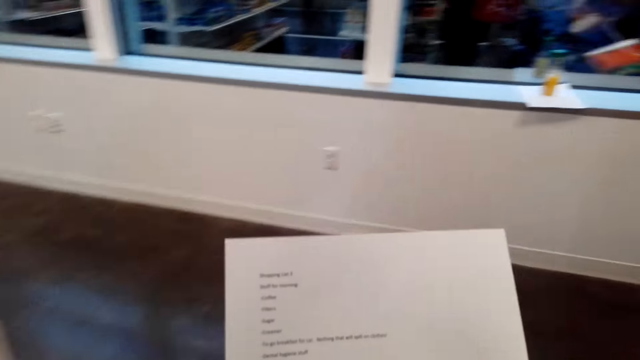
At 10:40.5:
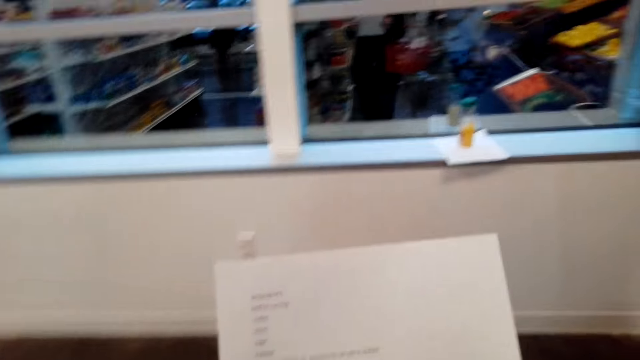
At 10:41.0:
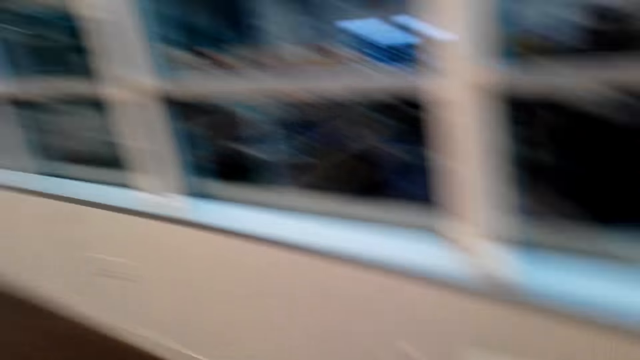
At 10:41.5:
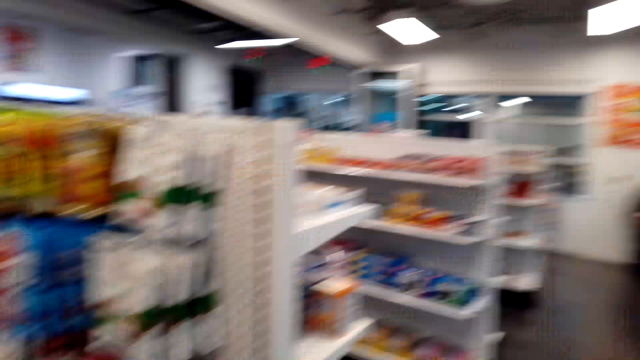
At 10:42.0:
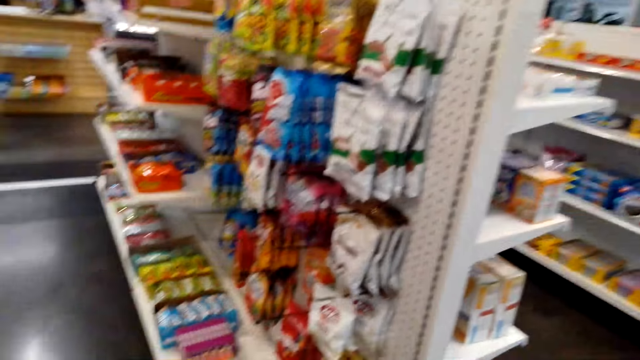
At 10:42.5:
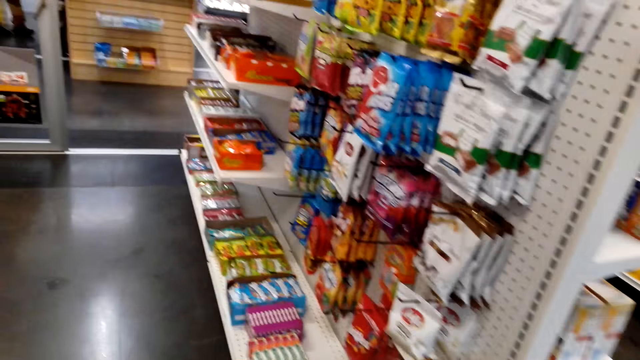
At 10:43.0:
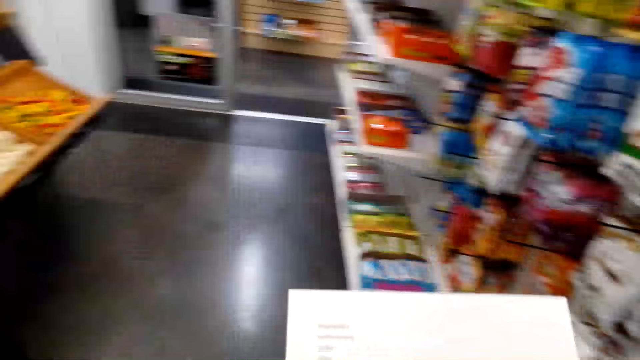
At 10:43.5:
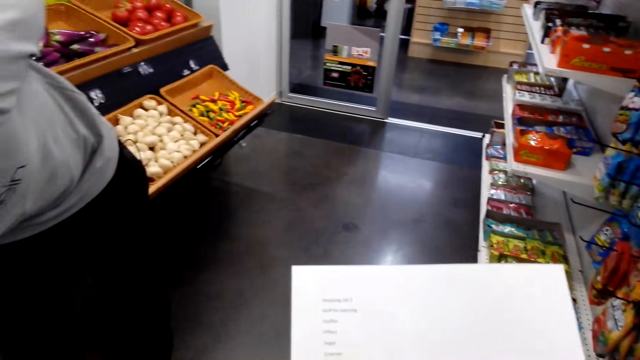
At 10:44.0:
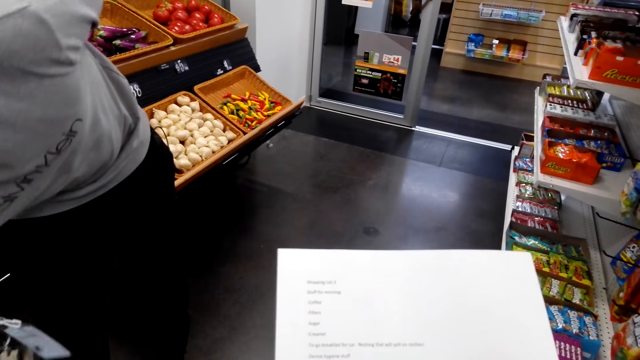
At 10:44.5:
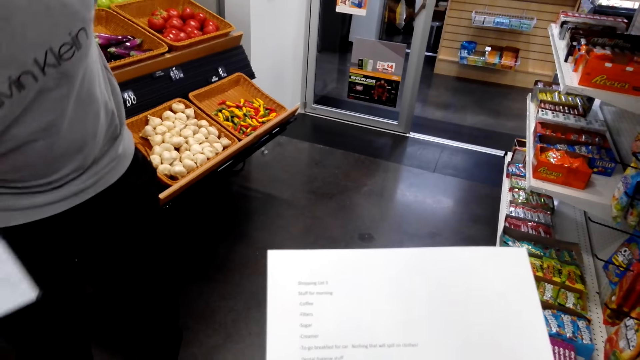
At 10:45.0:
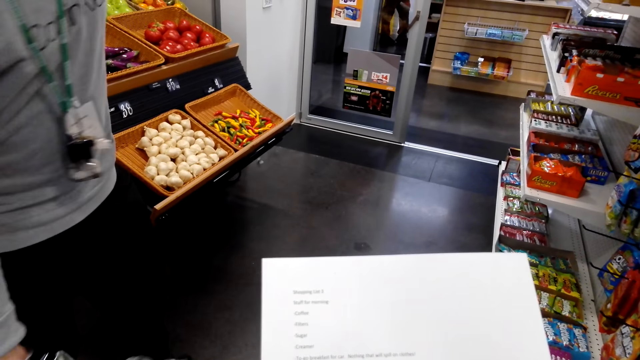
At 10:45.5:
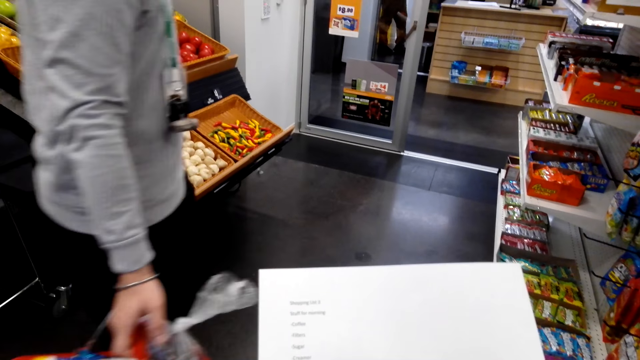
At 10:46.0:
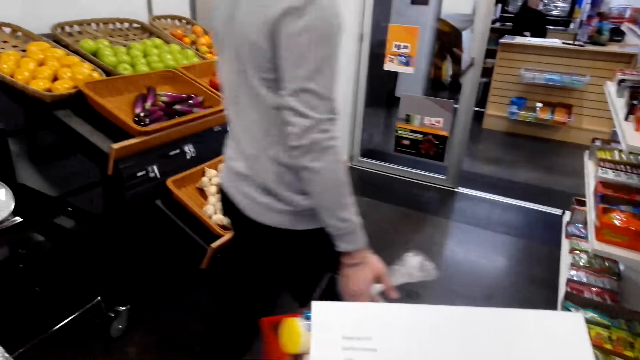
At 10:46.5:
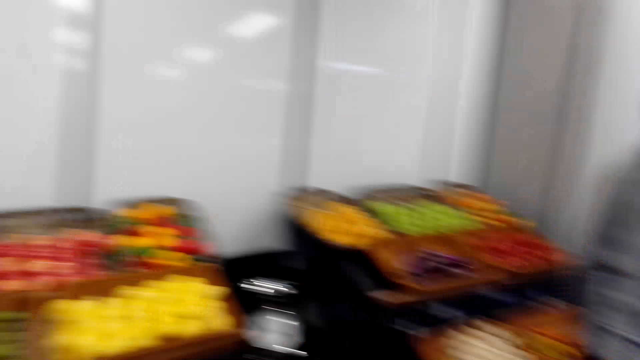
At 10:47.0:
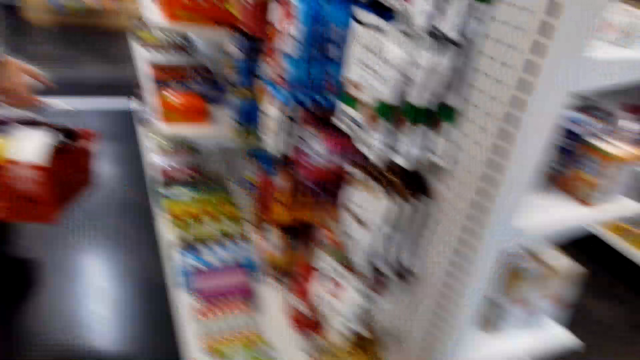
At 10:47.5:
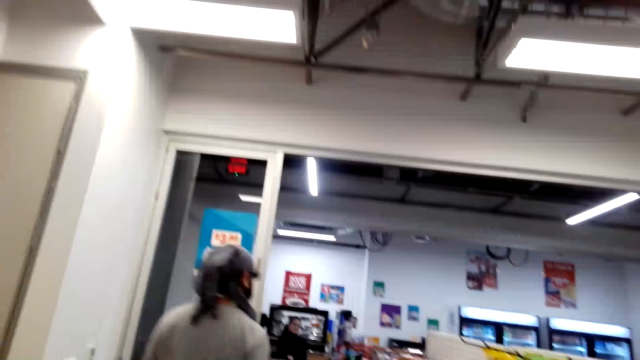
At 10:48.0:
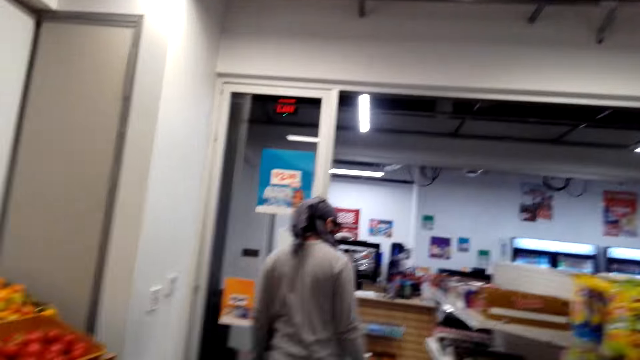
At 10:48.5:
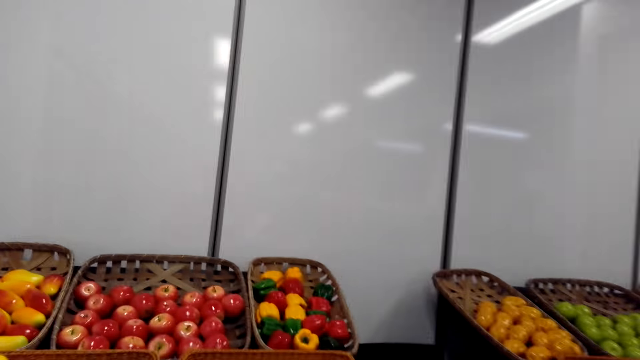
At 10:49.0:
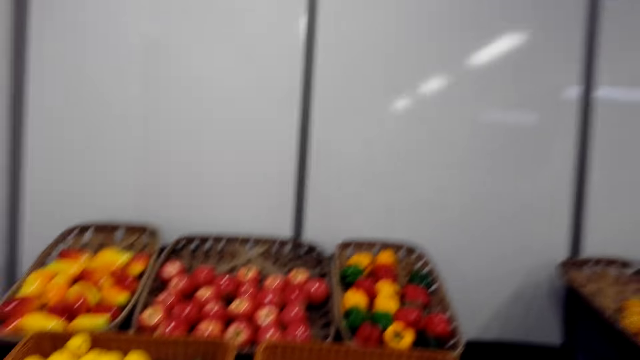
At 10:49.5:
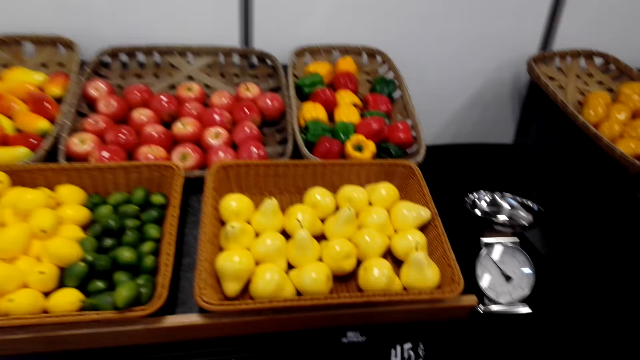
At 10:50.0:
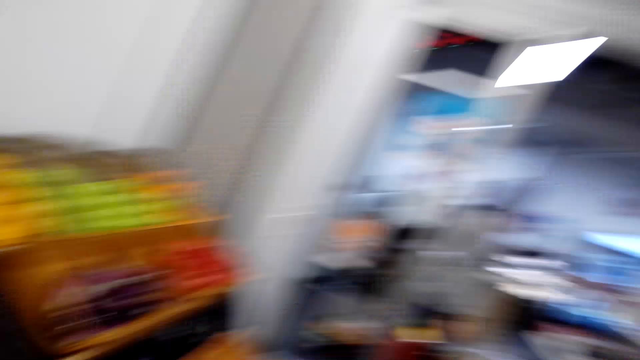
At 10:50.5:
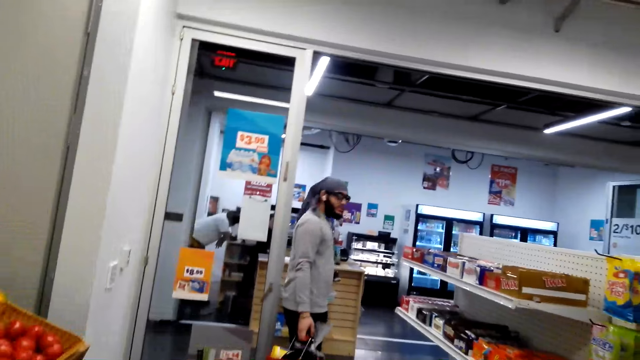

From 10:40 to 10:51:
The camera wearer looks at the piece of paper. They look around. The person moves around.

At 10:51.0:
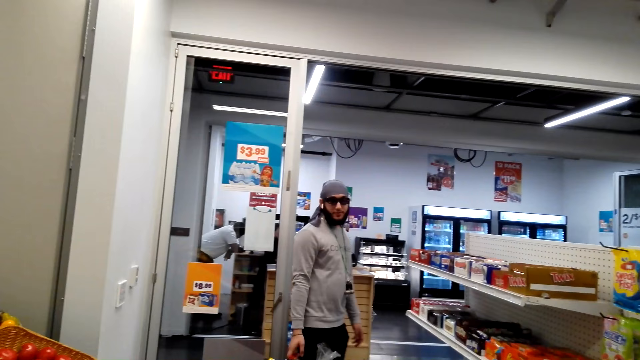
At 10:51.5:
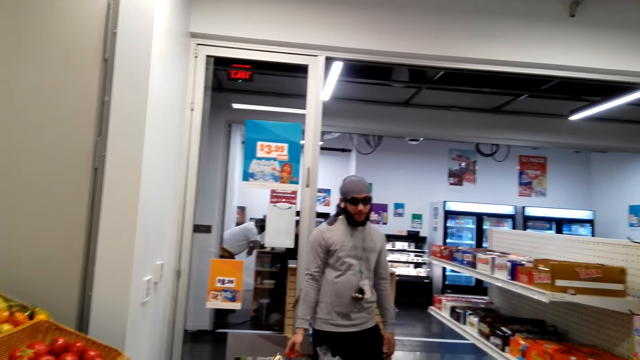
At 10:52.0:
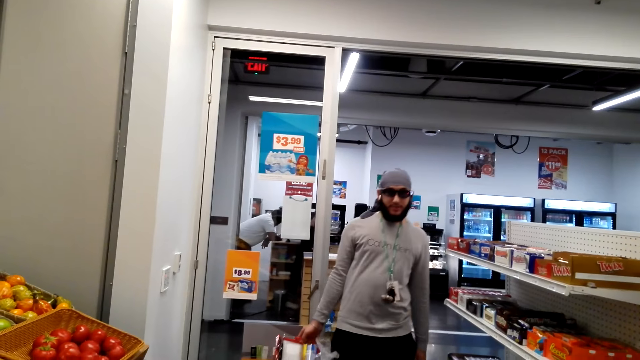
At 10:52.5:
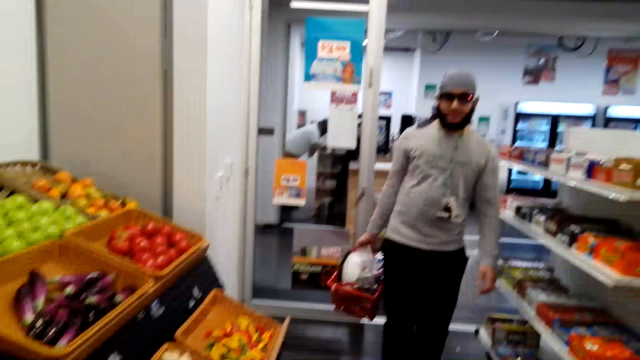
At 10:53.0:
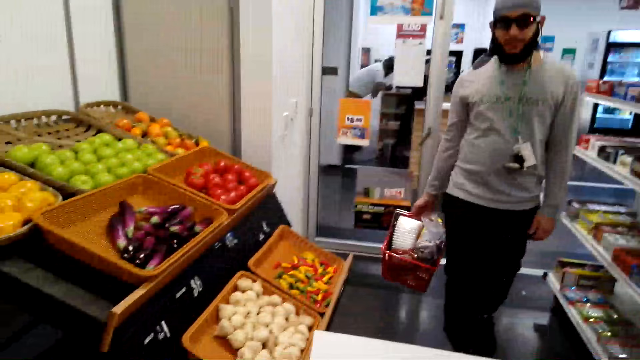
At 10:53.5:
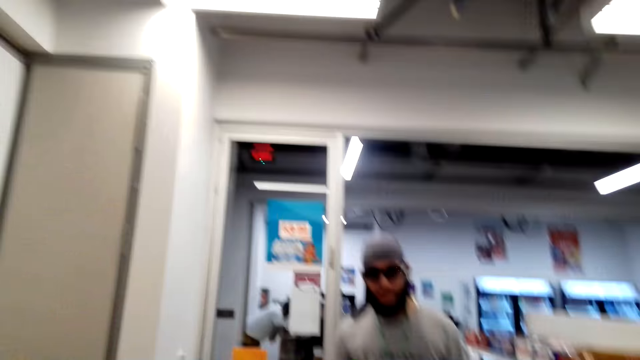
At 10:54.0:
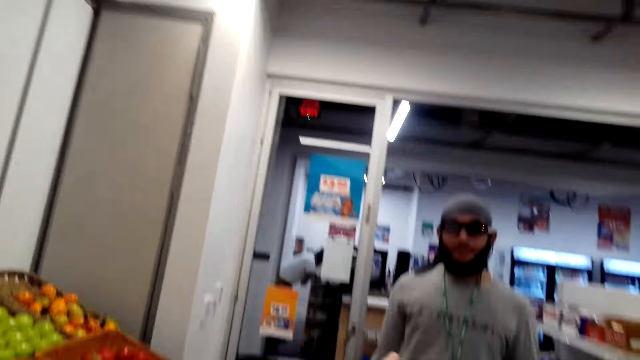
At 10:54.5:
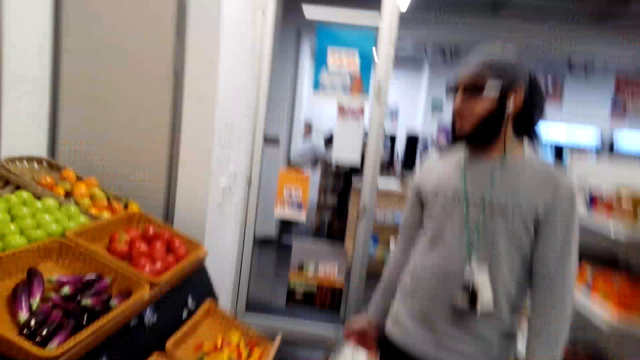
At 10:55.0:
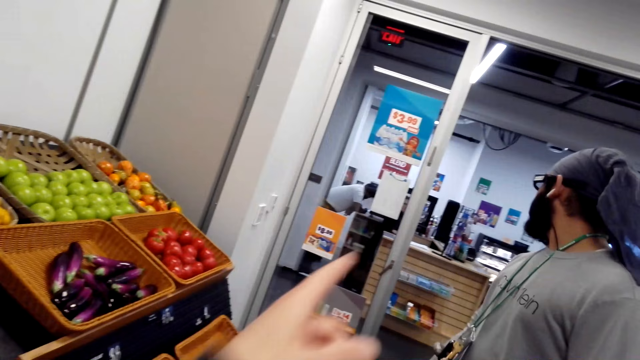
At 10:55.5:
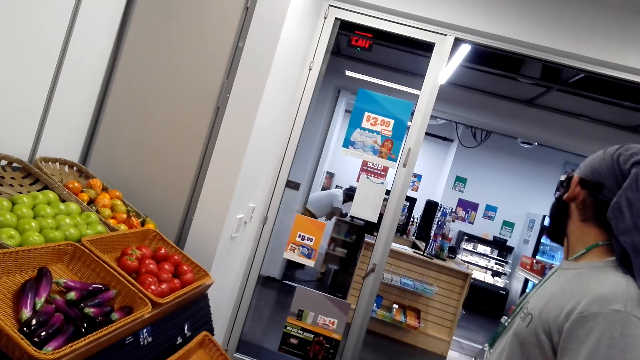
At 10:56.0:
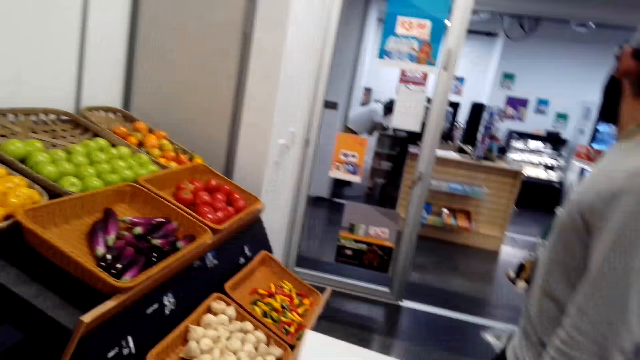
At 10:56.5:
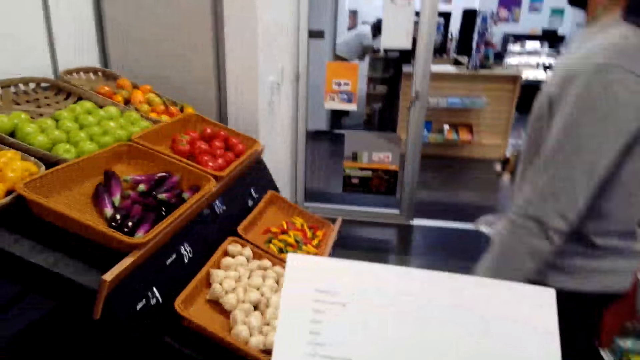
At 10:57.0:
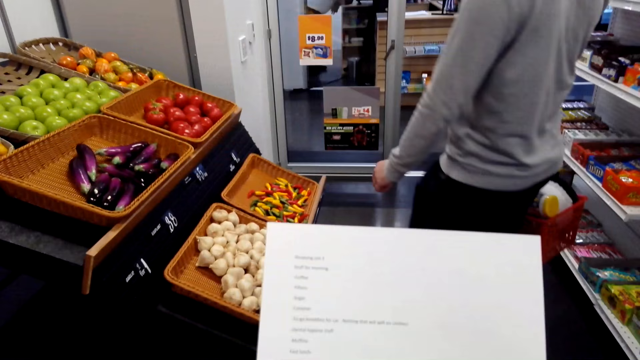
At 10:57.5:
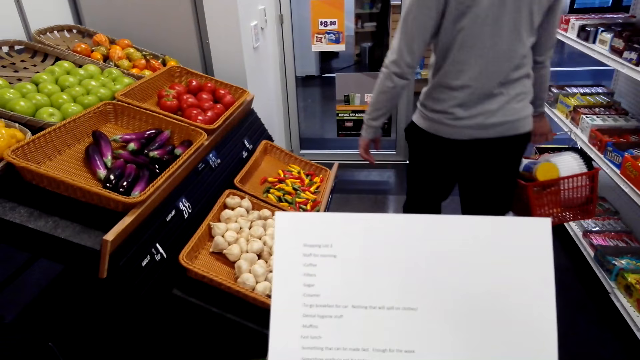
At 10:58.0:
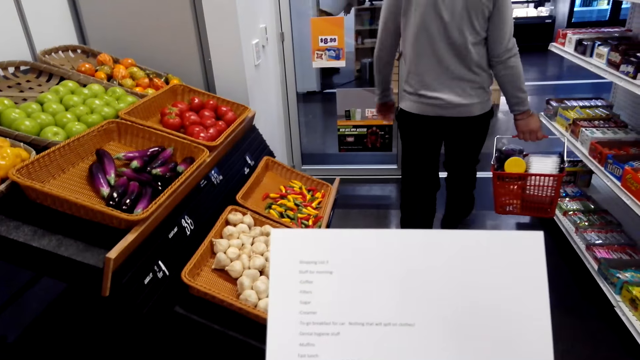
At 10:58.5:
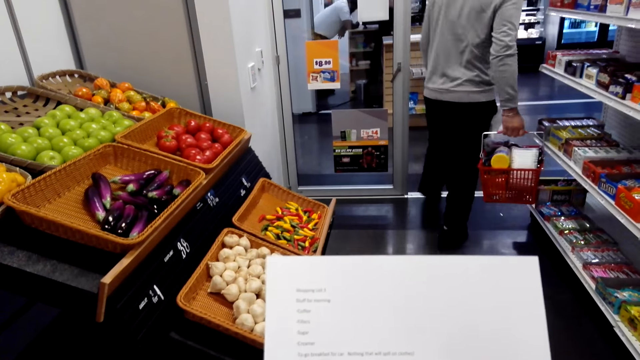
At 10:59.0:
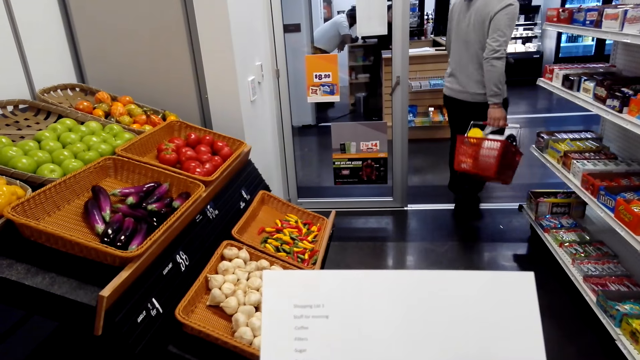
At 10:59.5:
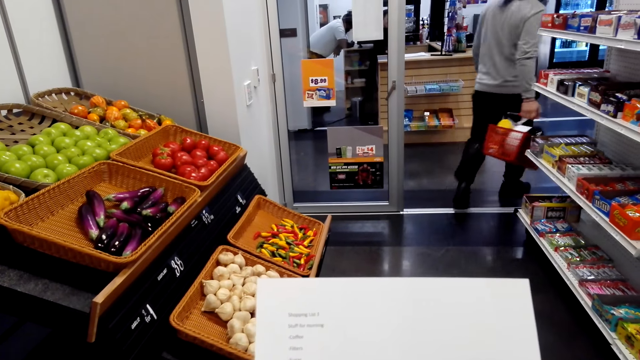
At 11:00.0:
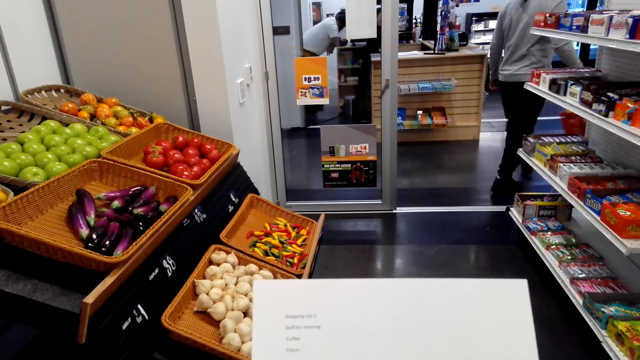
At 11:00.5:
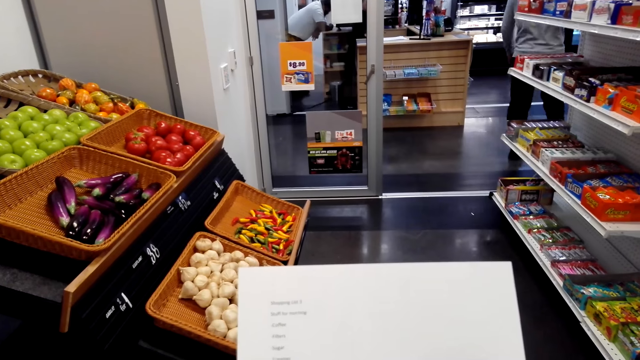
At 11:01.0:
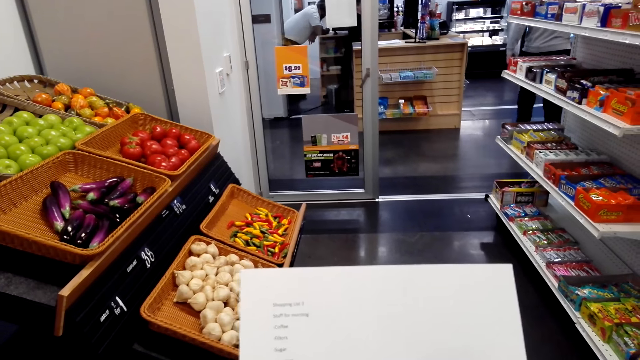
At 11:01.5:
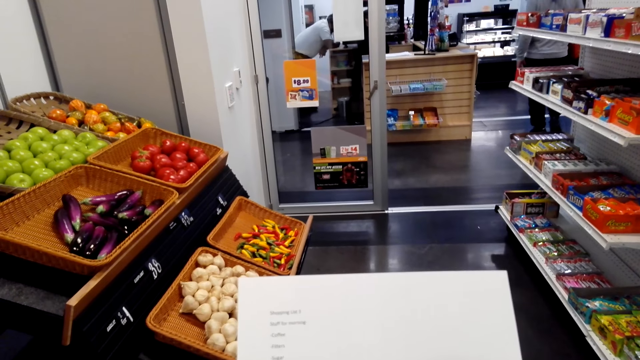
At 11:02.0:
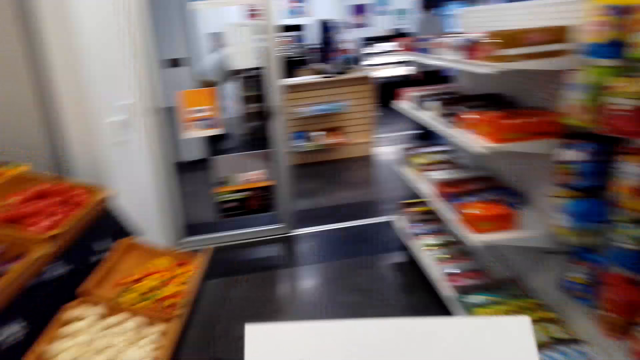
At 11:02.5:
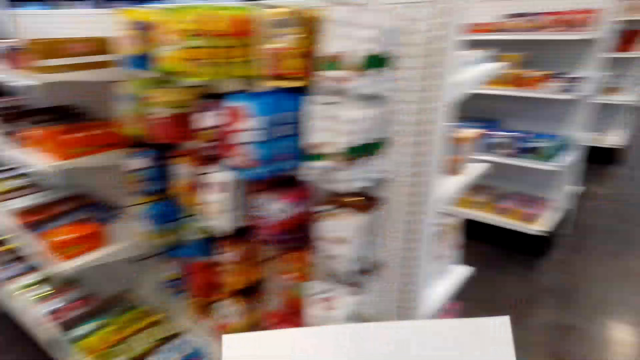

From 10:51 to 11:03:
The camera wearer interacts with a person. The person moves around. The camera wearer looks at the shopping list.
